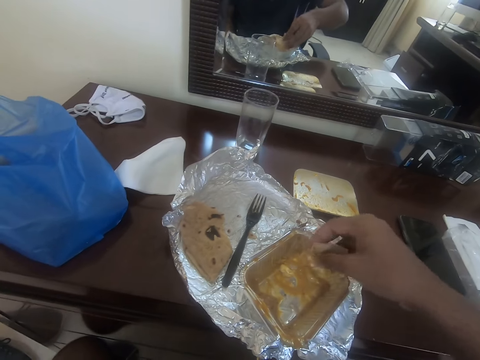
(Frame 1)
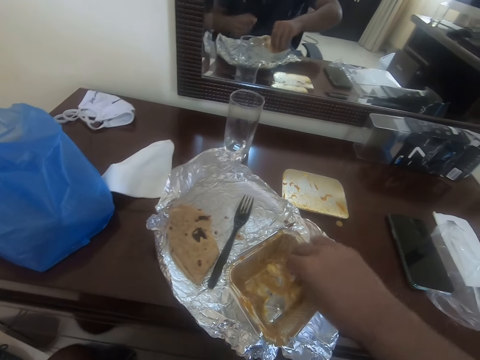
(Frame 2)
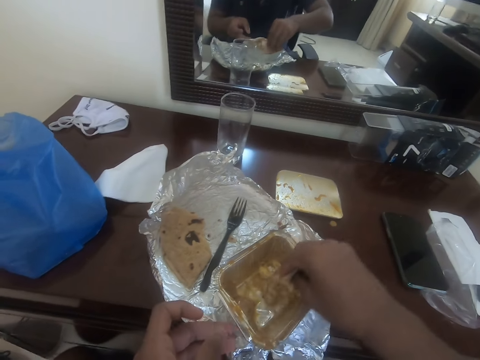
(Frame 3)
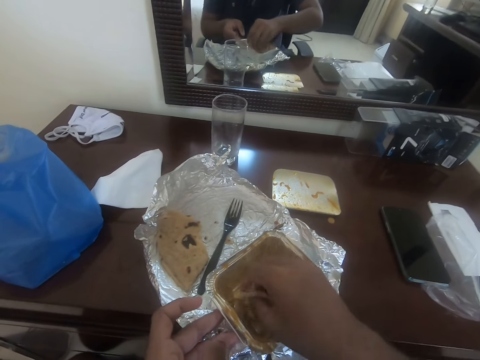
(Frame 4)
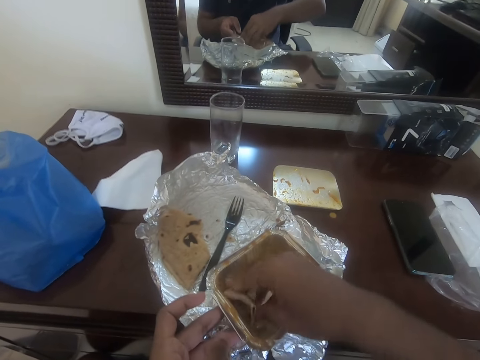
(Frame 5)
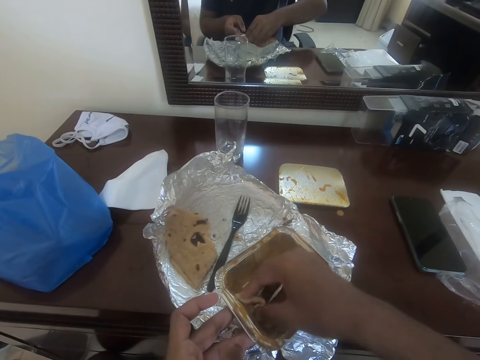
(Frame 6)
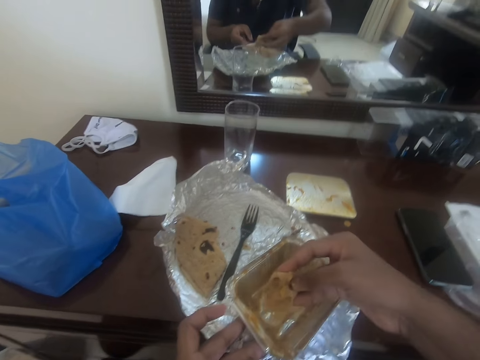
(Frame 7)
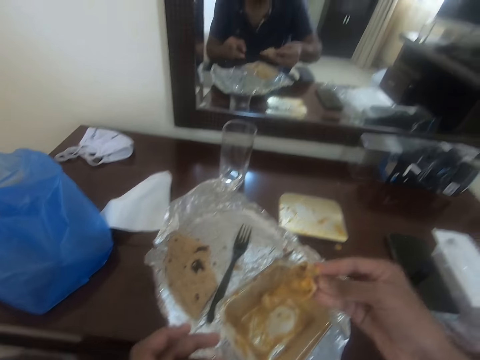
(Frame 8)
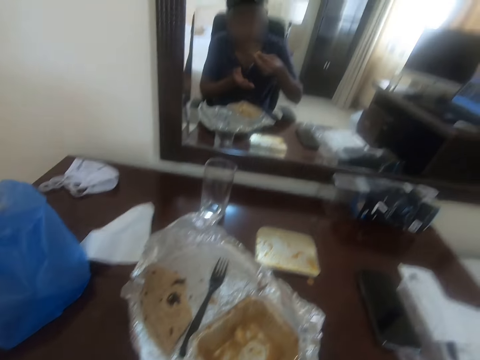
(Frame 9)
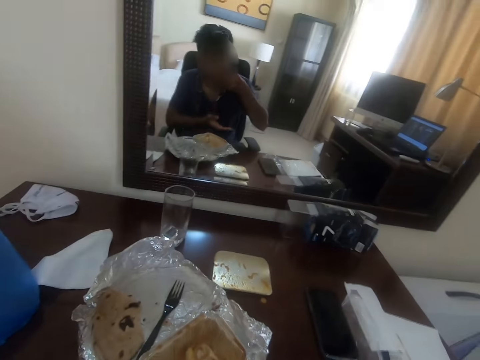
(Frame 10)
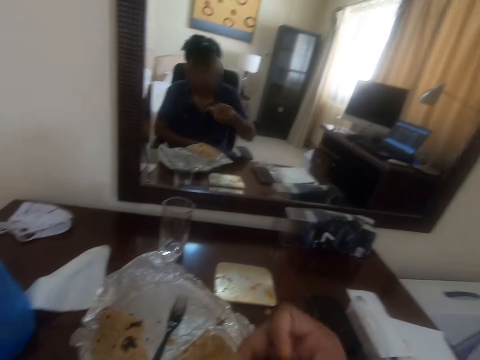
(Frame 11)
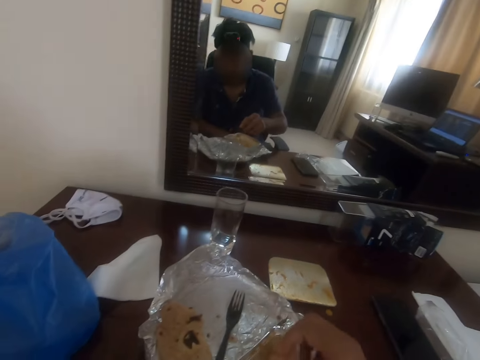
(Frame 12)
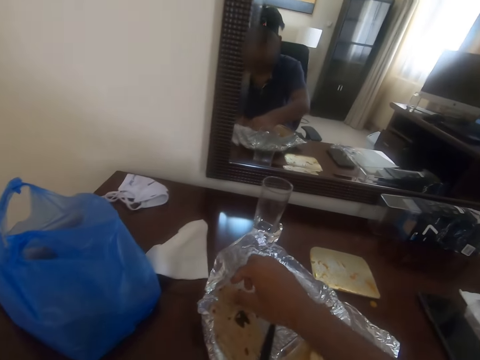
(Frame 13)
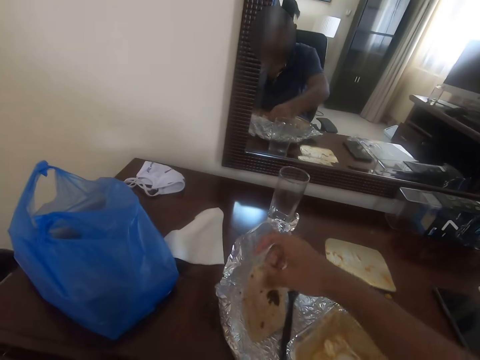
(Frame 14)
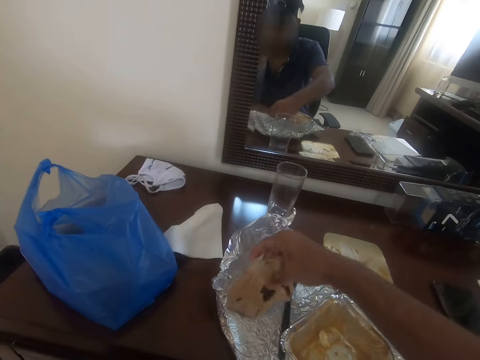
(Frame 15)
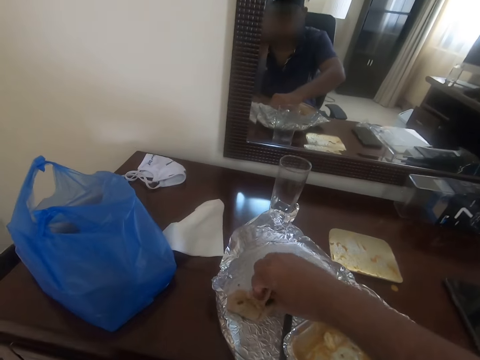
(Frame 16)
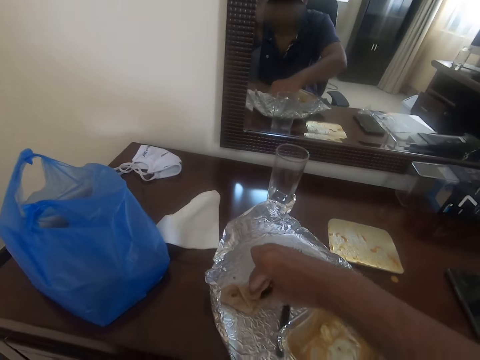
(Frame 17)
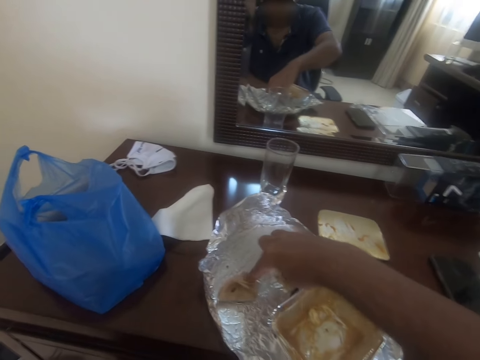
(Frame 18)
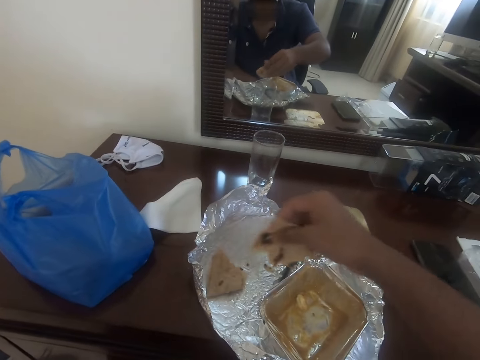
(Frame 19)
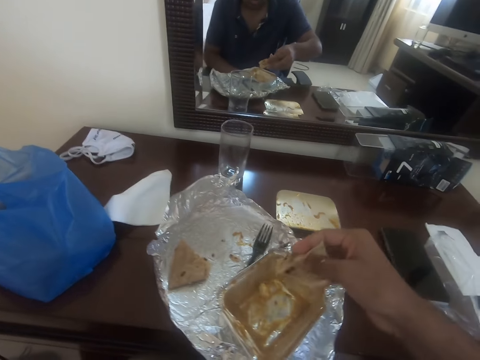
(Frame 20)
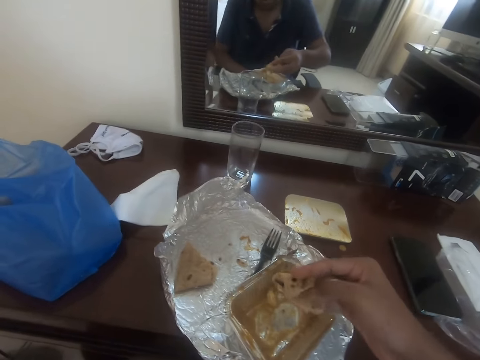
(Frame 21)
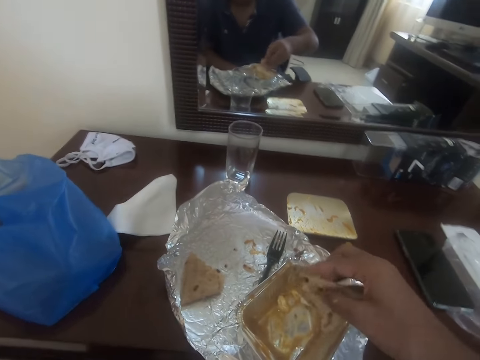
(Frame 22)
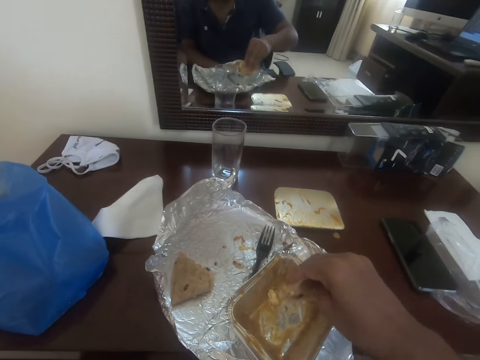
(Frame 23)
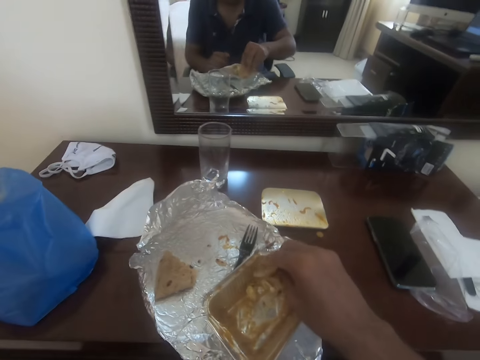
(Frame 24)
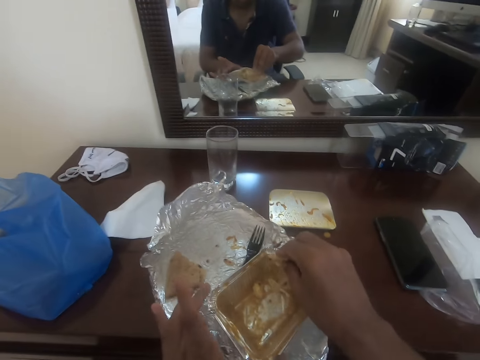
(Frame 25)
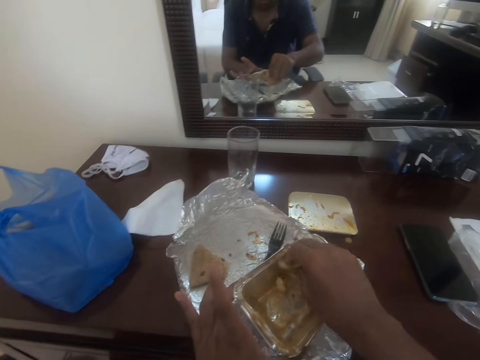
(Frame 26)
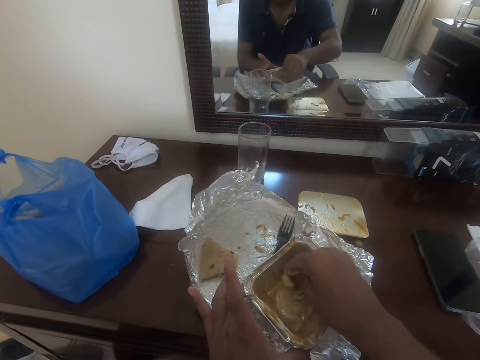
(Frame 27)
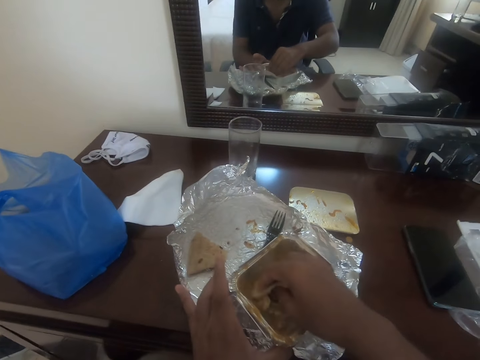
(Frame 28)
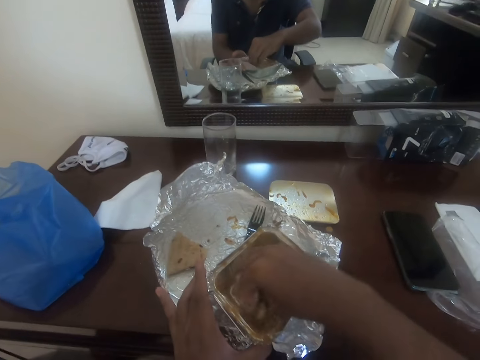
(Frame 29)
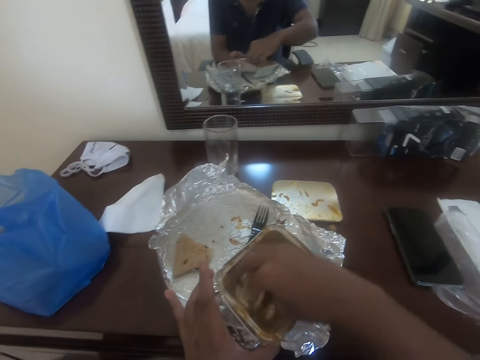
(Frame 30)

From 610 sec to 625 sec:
The camera wearer eats the flatbread. They move the flatbread. They cut the flatbread. They dip the flatbread in the stew.

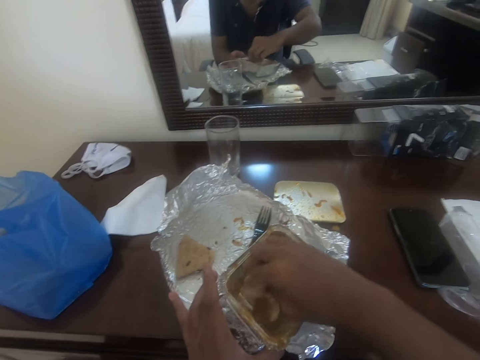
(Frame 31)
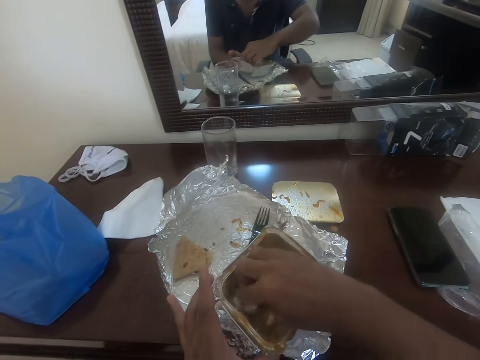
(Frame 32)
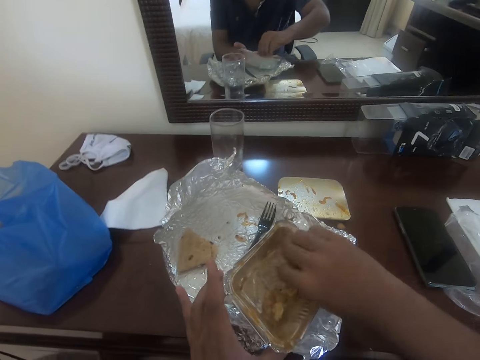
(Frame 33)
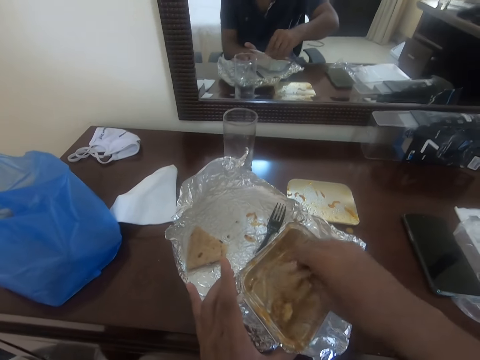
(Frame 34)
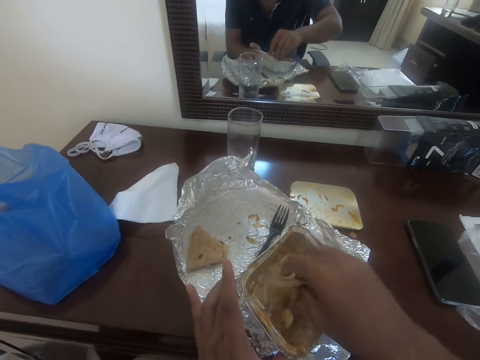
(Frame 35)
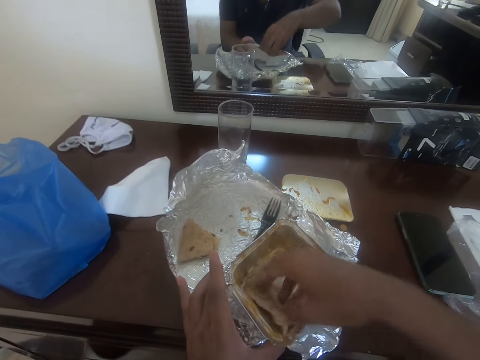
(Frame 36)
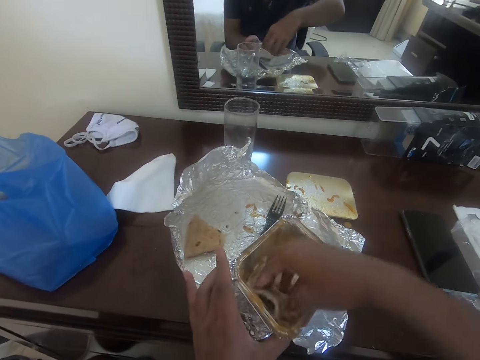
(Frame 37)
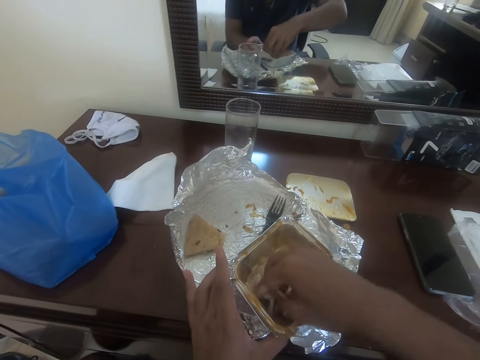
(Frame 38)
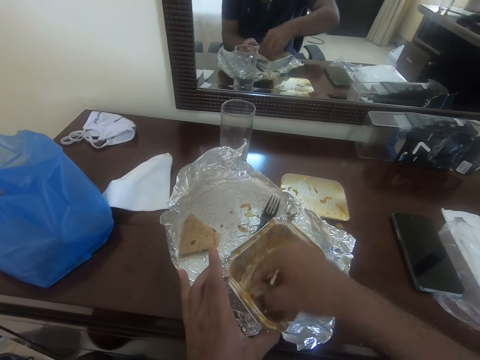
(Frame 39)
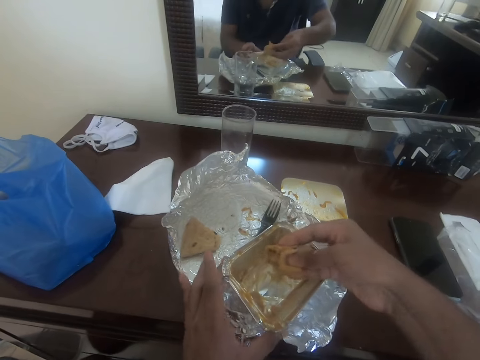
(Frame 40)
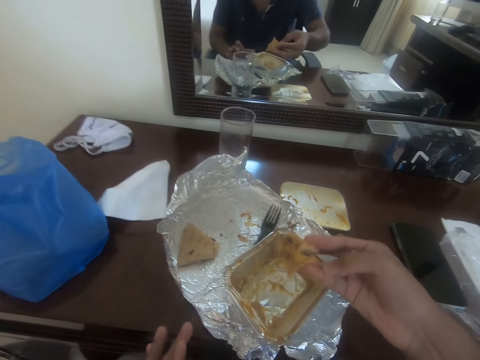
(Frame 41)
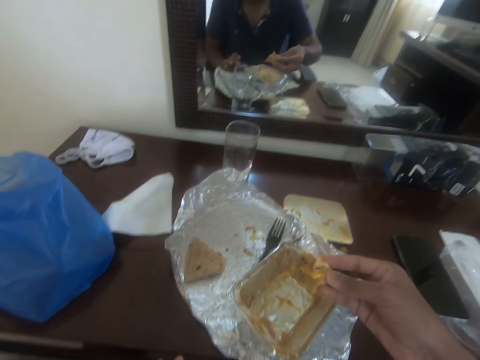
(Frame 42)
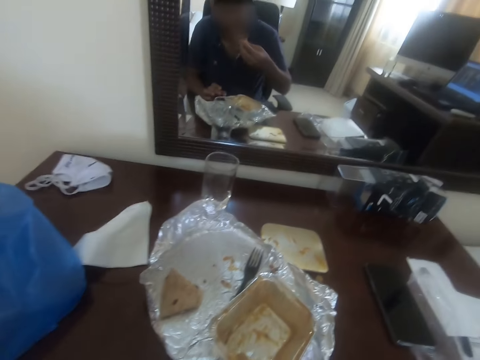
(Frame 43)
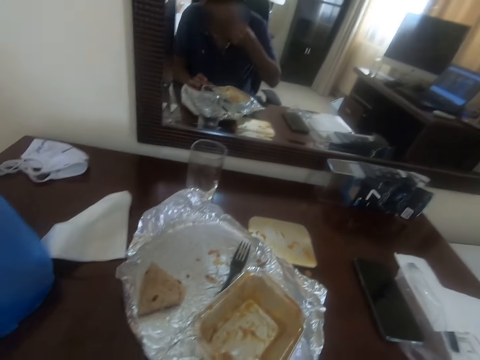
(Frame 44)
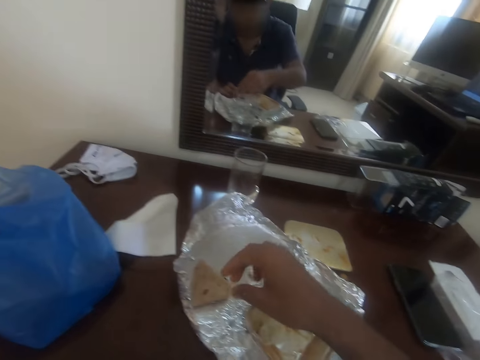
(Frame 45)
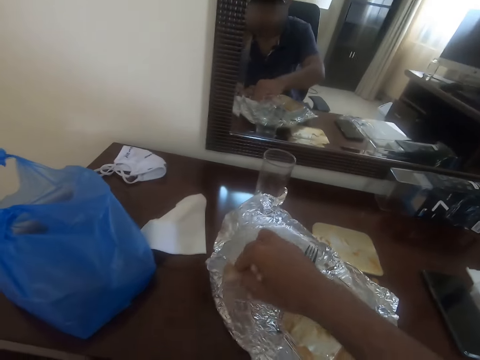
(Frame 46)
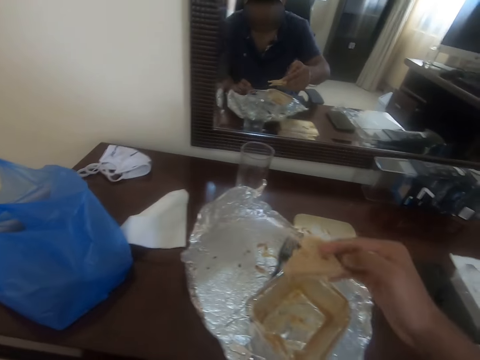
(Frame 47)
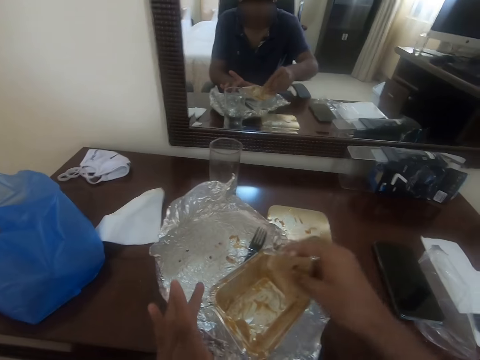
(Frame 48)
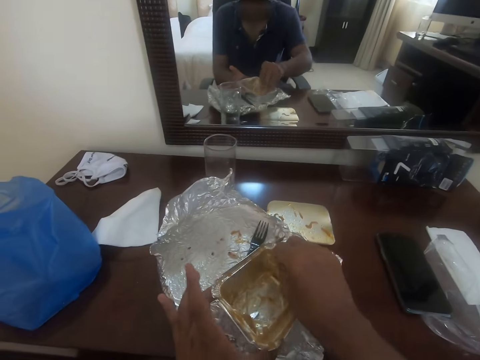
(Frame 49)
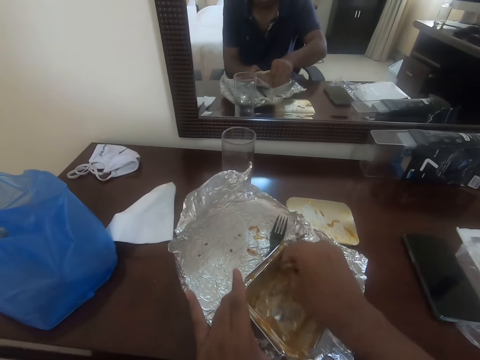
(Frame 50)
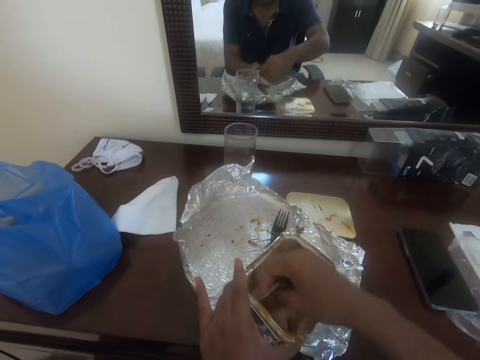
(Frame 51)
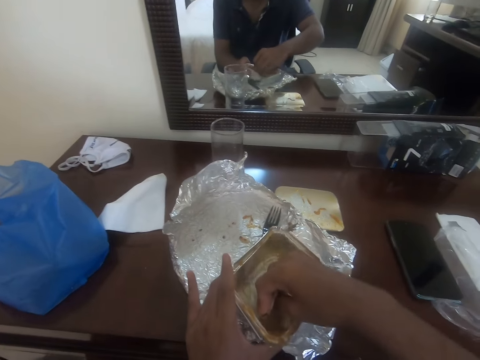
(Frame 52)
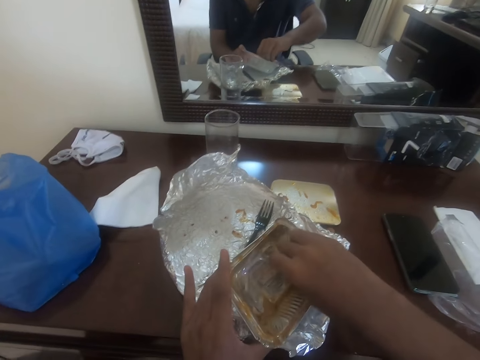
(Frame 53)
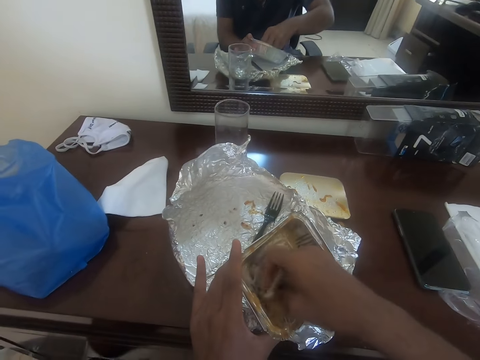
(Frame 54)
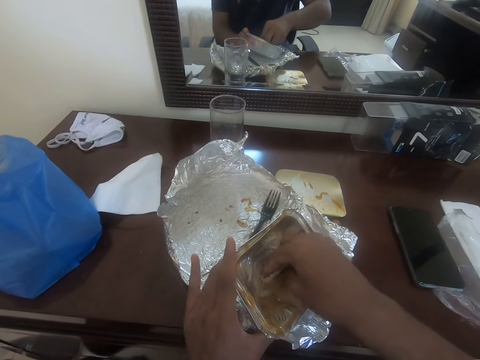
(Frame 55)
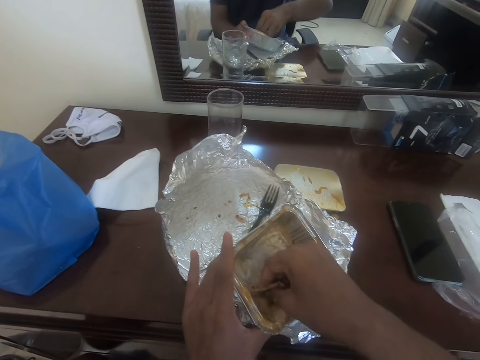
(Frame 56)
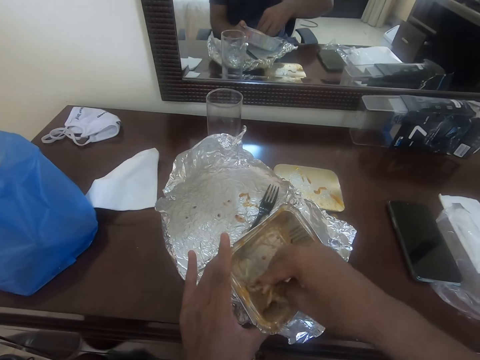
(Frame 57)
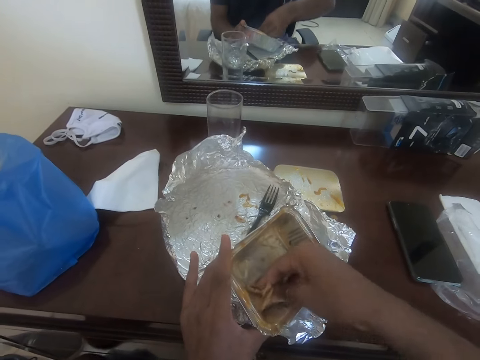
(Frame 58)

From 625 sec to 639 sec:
The camera wearer eats the flatbread. They pick up the flatbread. They dip the flatbread in the stew.
